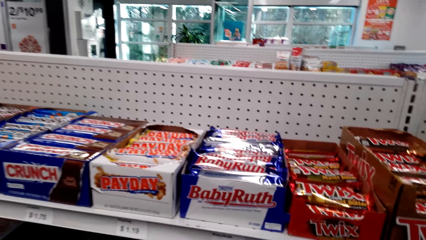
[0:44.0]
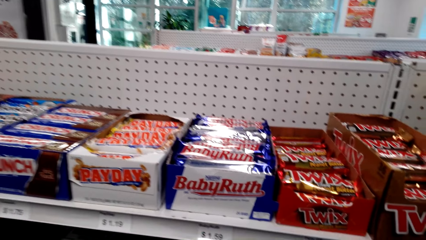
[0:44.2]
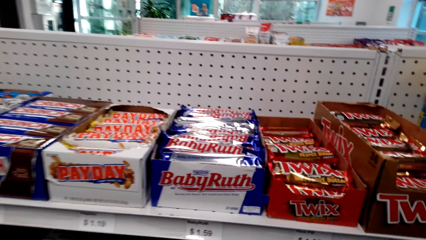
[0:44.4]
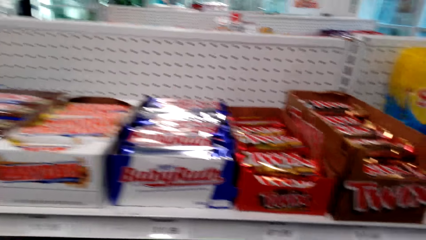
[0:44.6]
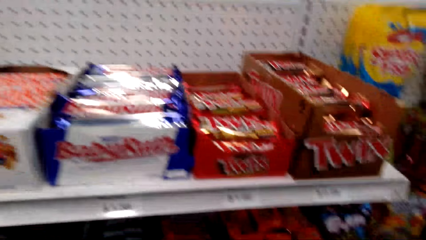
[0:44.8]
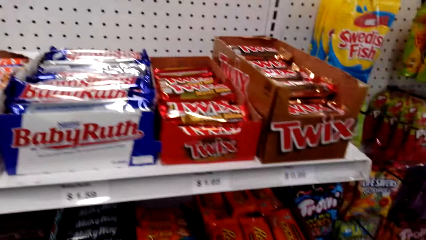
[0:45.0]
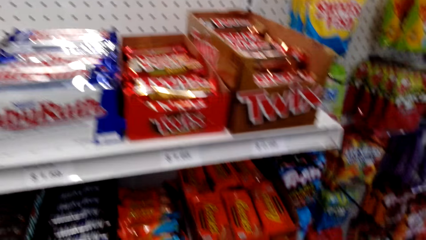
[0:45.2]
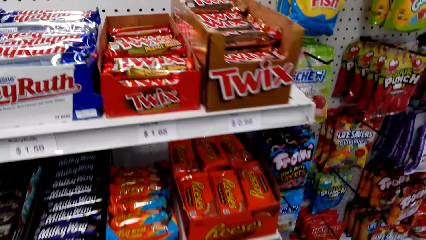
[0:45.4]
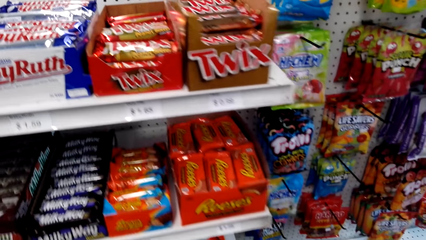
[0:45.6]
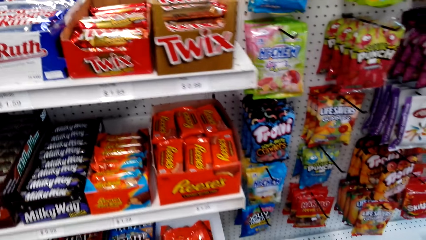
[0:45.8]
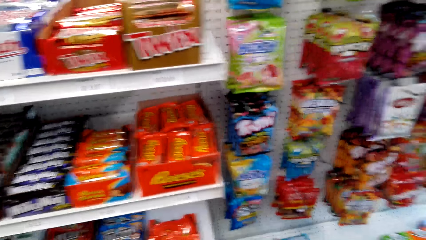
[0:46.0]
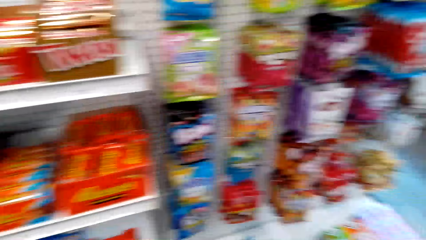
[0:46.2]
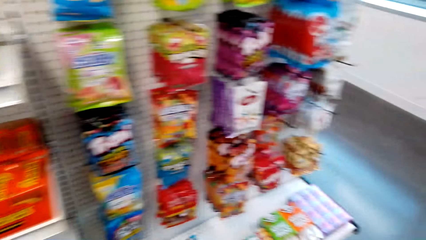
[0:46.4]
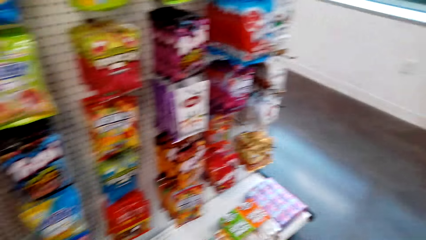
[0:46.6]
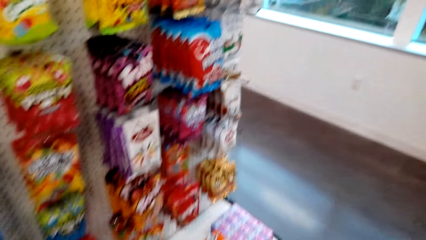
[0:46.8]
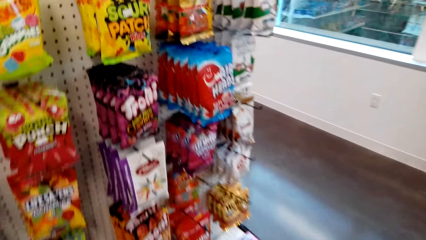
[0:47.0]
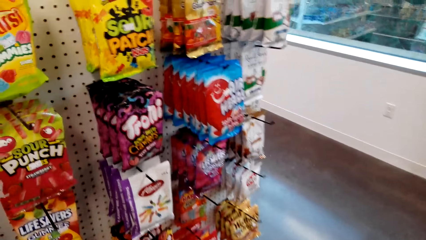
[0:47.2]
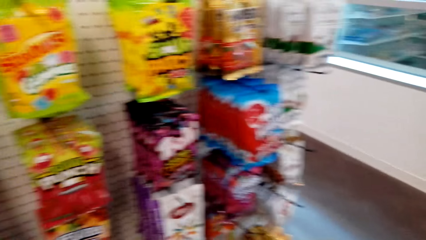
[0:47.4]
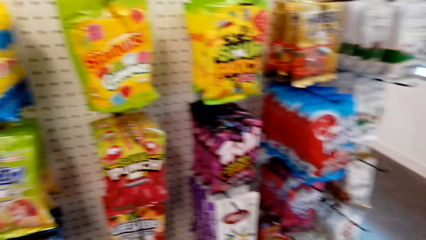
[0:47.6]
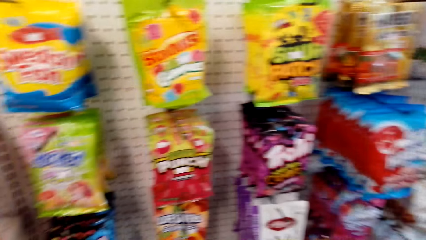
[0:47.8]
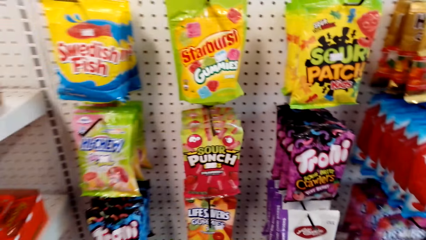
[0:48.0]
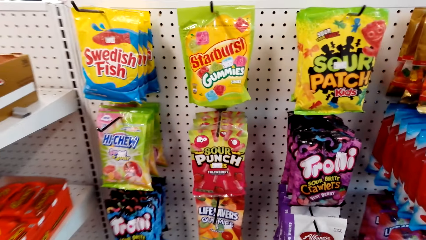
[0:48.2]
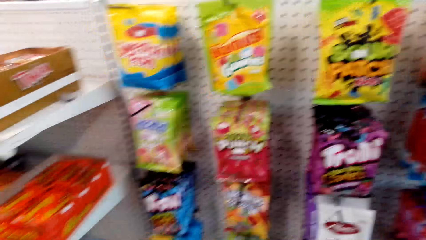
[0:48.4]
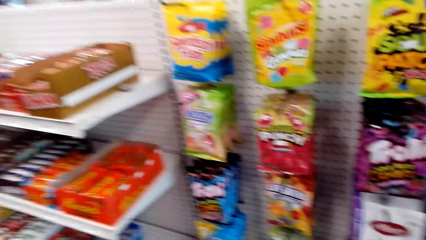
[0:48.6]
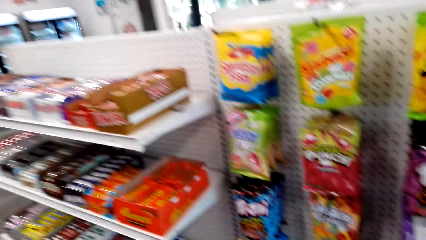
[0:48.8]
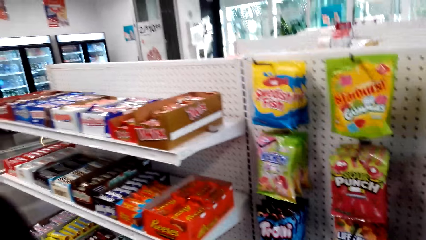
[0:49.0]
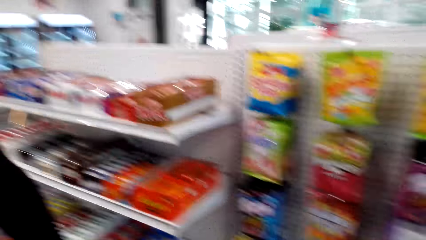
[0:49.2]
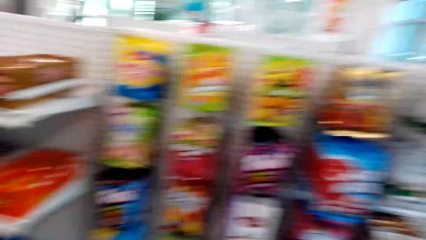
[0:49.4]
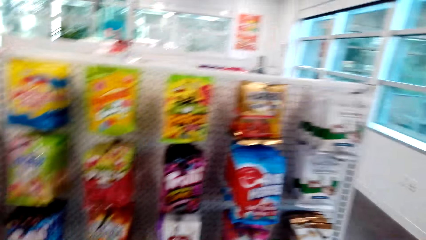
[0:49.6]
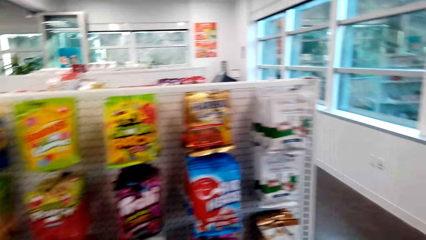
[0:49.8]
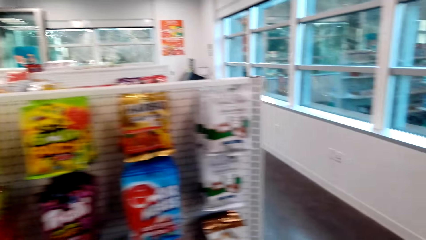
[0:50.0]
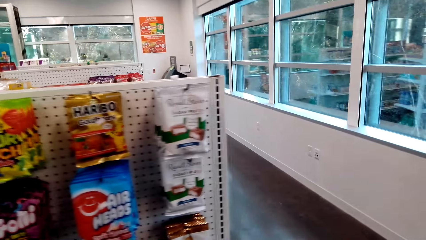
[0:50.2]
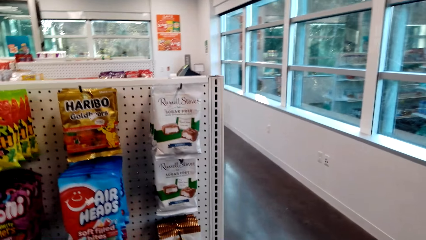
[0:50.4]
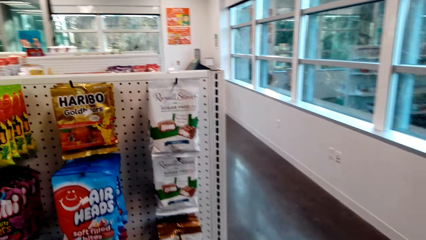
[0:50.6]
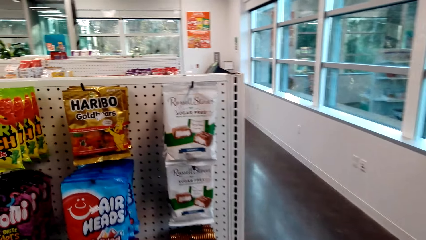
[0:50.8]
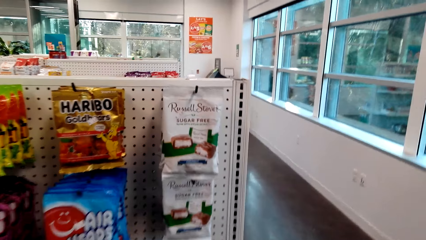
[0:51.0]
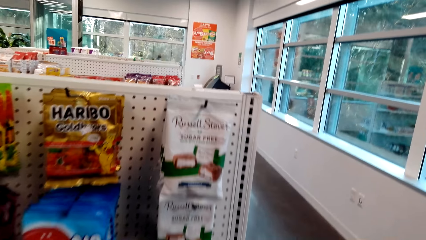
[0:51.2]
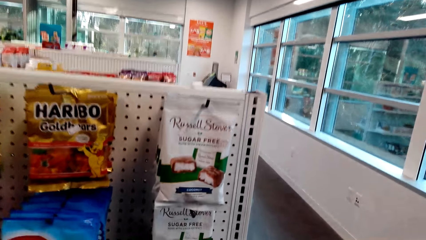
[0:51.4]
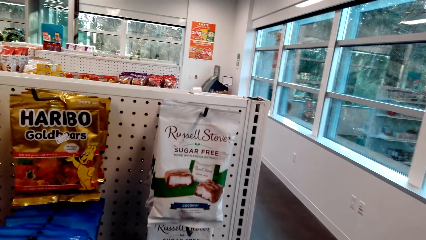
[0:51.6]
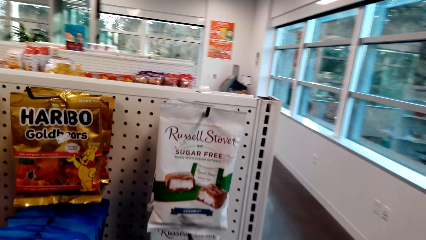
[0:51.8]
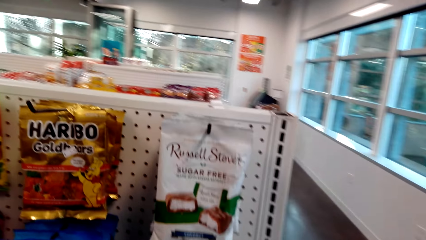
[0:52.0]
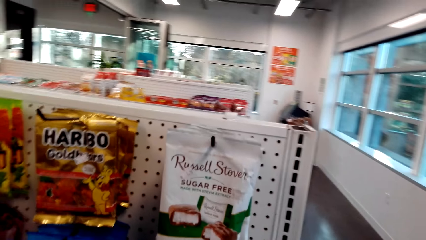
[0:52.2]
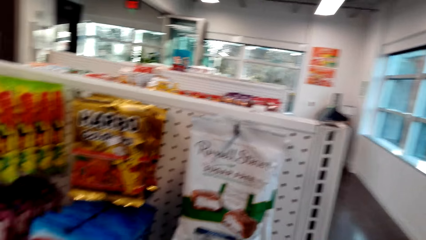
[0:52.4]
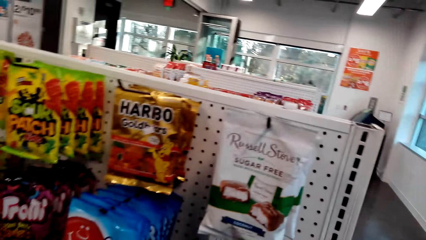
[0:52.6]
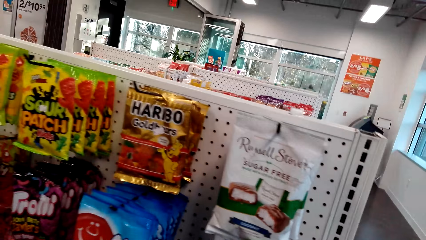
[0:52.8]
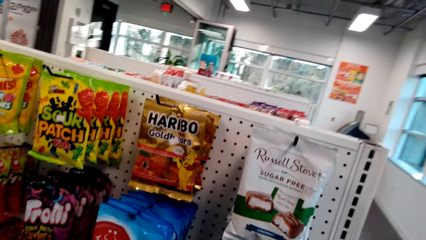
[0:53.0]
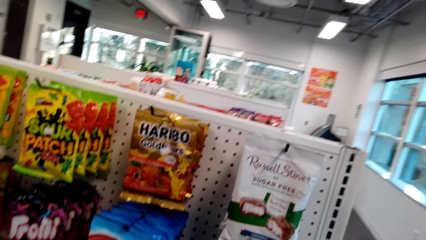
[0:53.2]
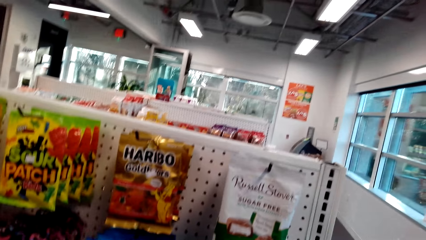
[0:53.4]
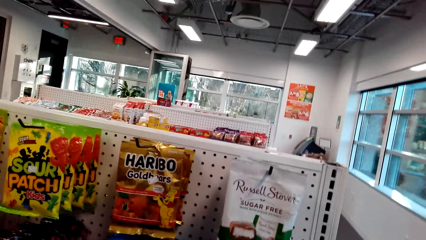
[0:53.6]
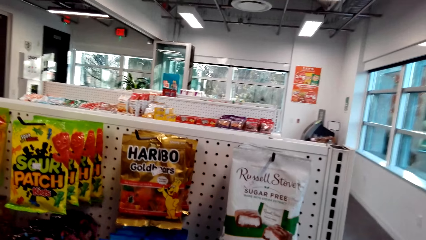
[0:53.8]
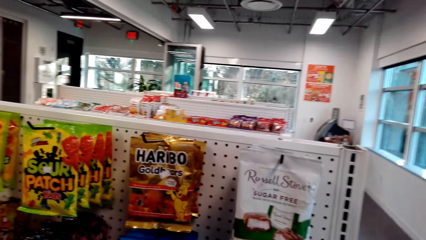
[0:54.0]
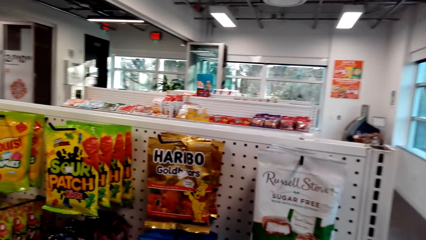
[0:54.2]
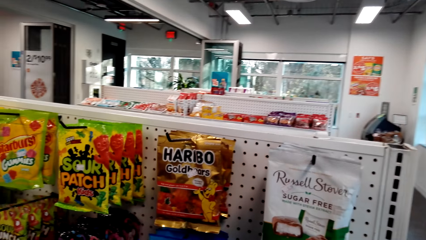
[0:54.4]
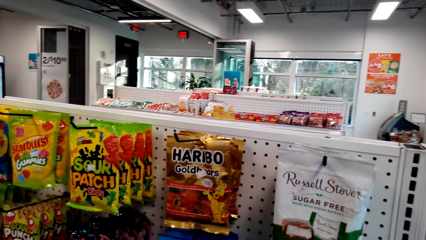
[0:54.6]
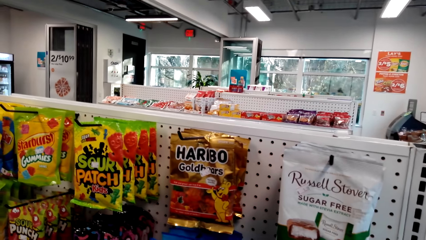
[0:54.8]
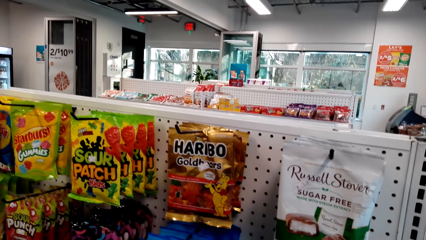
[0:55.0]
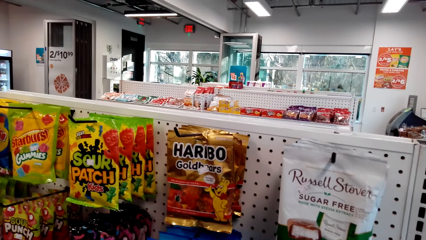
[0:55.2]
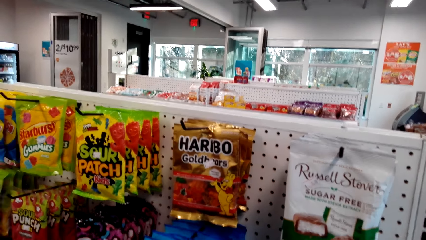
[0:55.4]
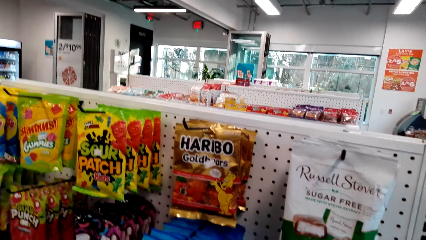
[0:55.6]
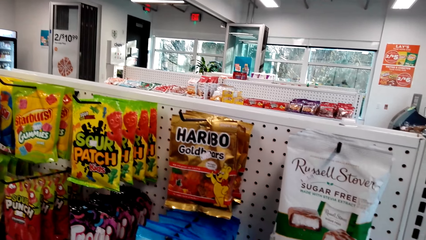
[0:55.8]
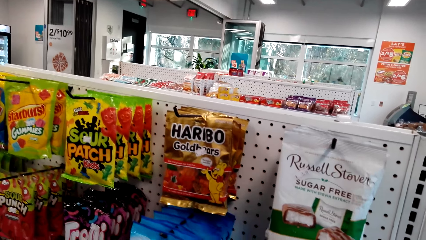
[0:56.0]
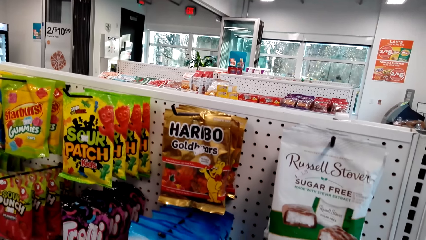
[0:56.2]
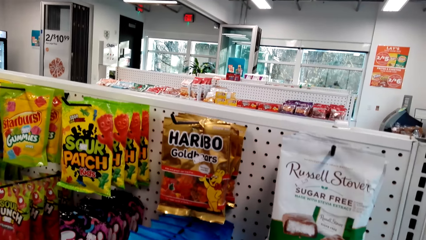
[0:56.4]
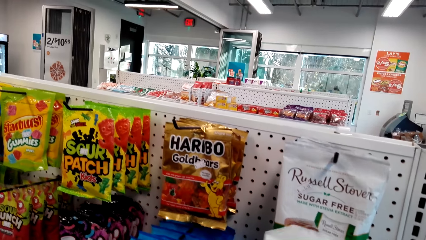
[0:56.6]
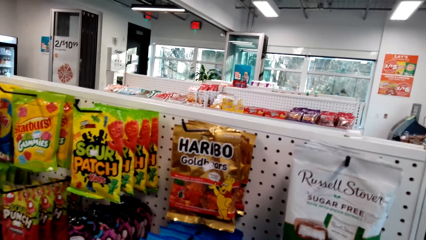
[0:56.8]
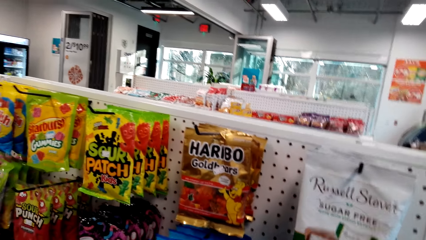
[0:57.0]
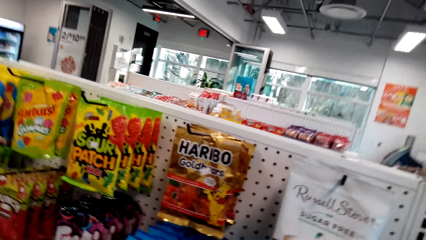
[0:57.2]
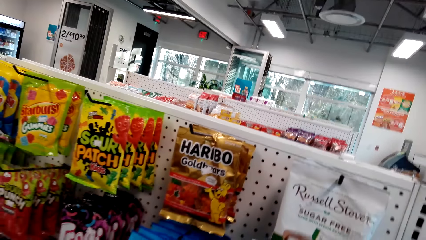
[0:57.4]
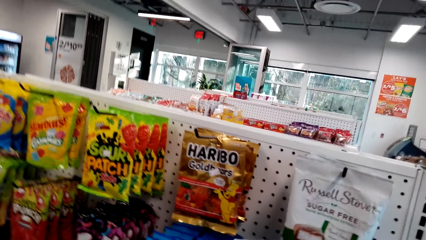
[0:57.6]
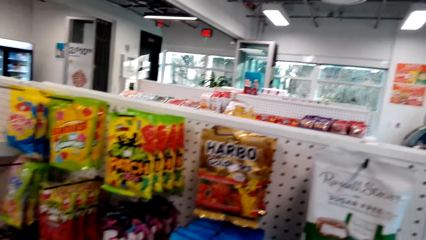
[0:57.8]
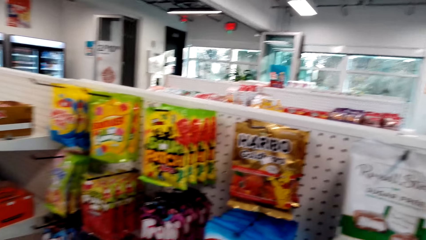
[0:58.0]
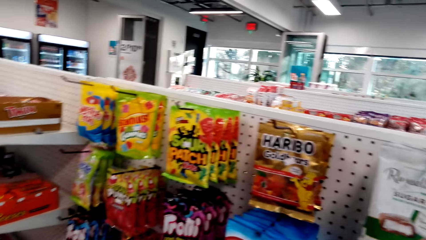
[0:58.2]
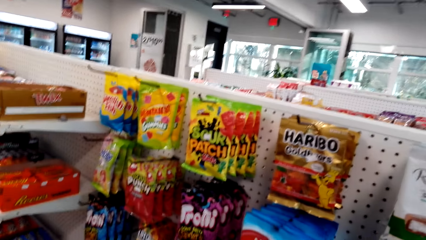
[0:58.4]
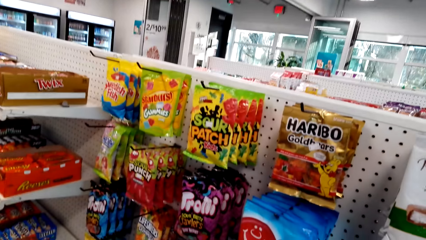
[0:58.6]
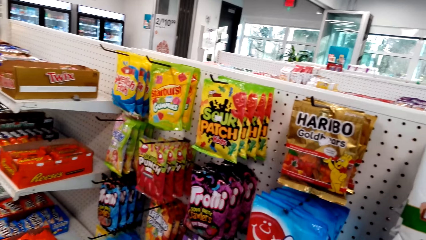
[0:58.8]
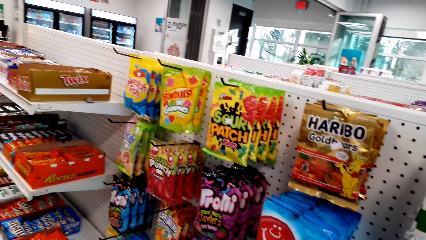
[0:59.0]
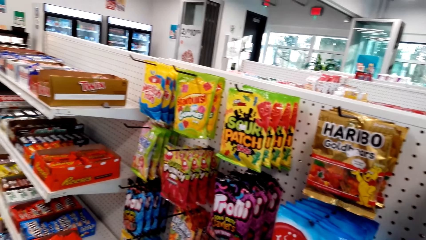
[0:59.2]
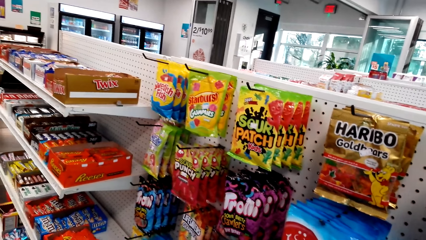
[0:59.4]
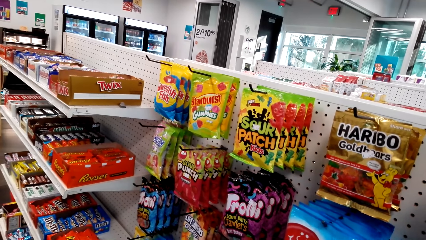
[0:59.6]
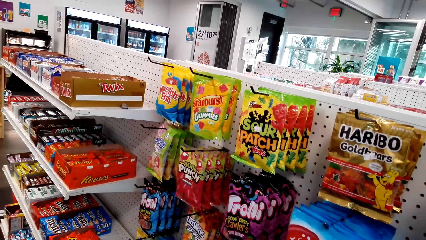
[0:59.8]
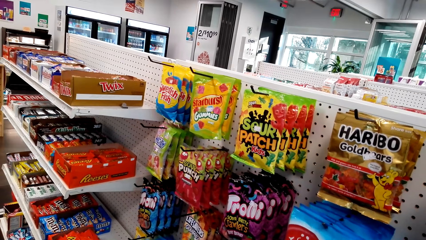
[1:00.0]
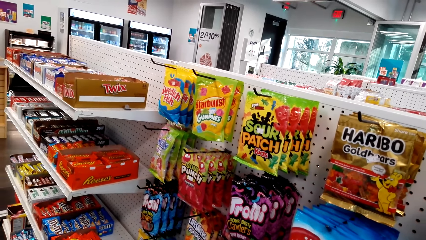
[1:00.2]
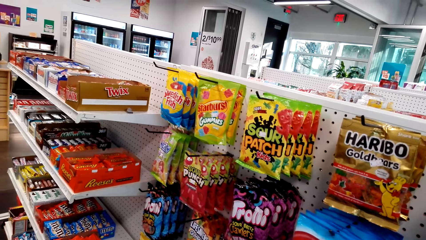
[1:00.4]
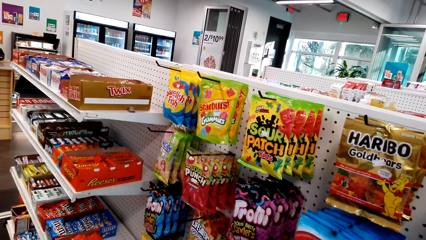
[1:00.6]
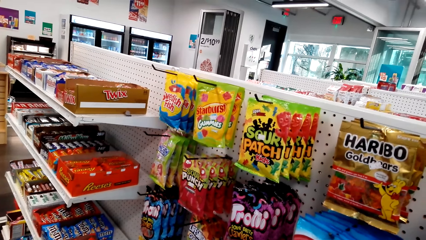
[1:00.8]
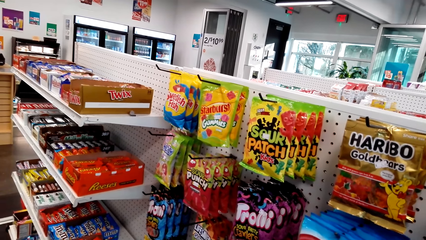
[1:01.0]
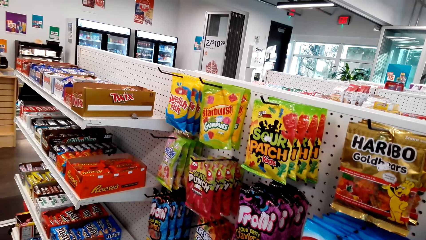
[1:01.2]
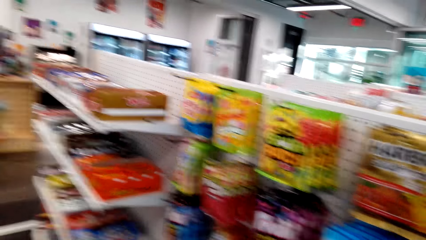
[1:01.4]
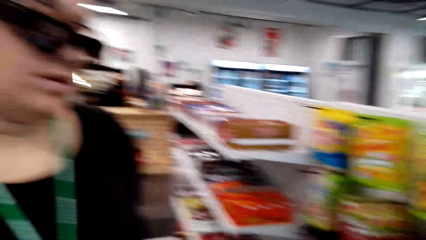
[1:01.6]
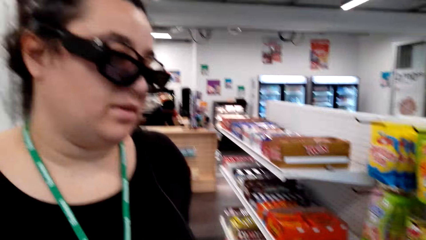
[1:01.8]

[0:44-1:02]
The camera wearer looks at the items on the shelves. They walk around. A woman stands close to the camera wearer. The camera wearer holds the Russell Stover. They pick up a packet of chocolate. They look at the items on the shelves.
